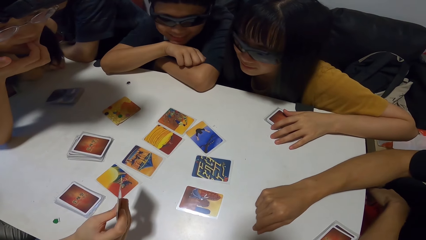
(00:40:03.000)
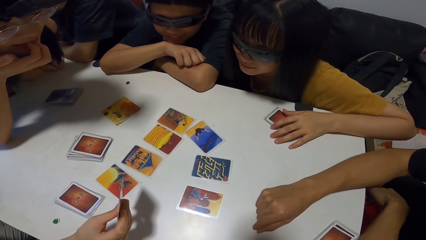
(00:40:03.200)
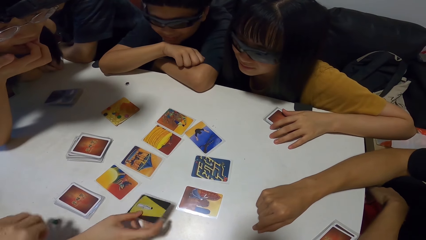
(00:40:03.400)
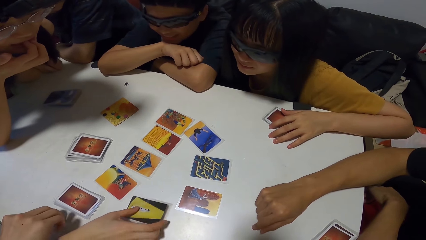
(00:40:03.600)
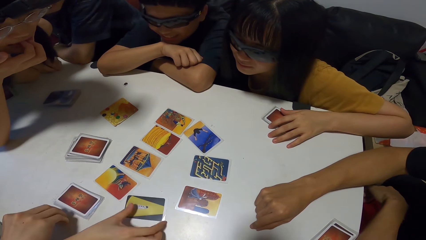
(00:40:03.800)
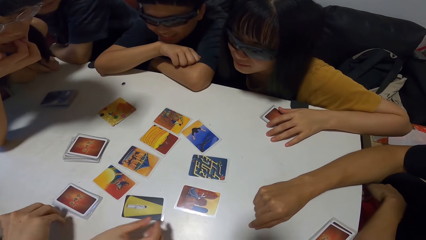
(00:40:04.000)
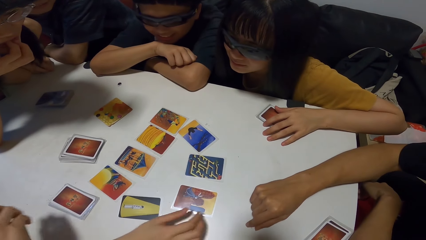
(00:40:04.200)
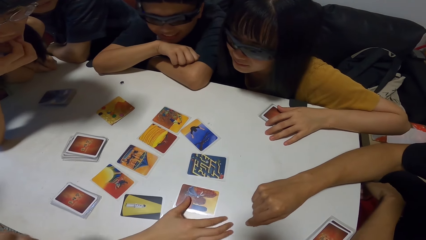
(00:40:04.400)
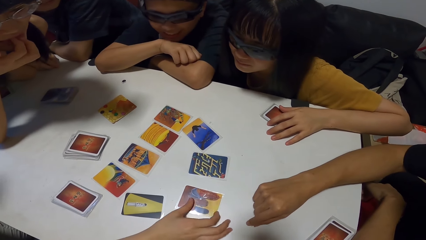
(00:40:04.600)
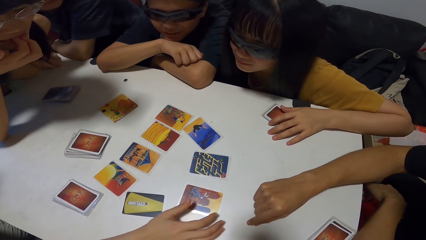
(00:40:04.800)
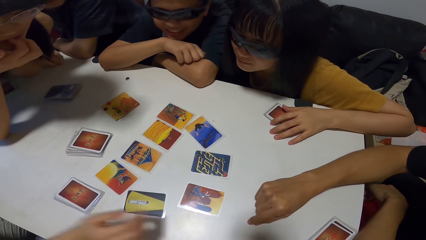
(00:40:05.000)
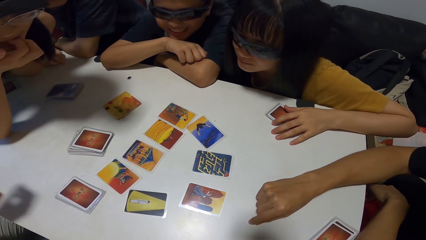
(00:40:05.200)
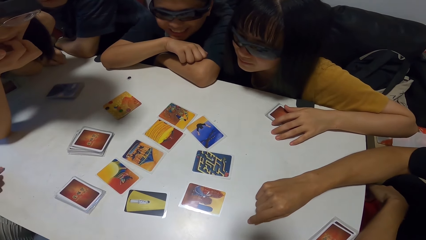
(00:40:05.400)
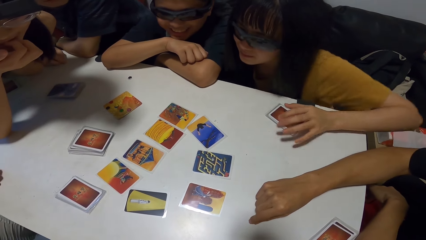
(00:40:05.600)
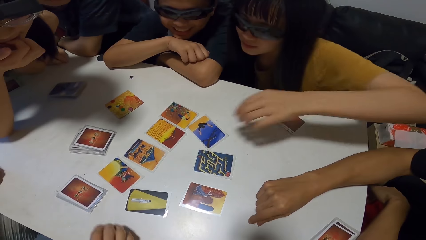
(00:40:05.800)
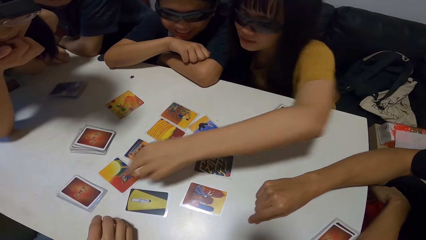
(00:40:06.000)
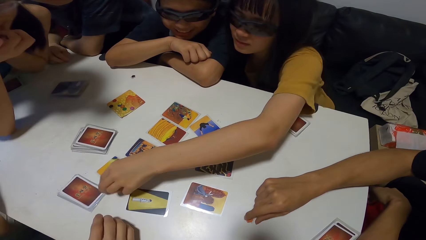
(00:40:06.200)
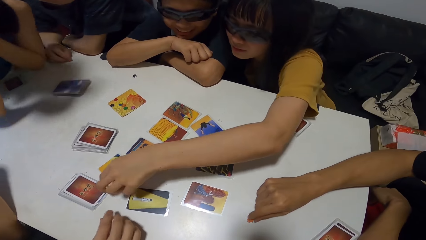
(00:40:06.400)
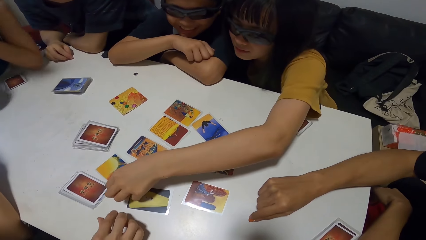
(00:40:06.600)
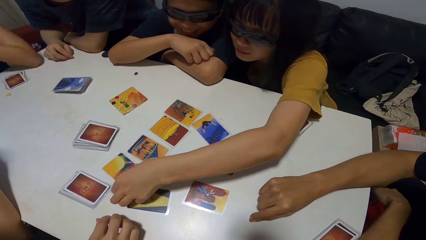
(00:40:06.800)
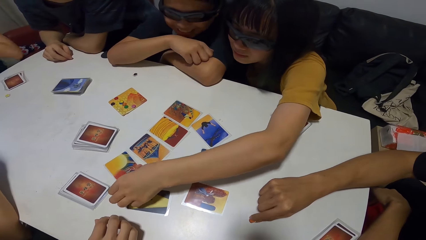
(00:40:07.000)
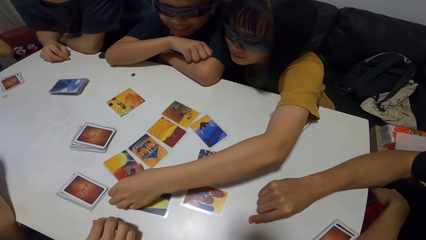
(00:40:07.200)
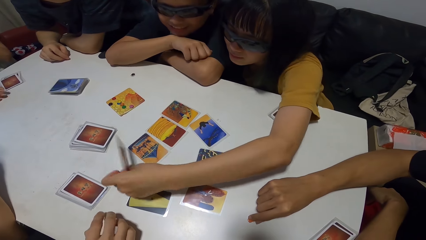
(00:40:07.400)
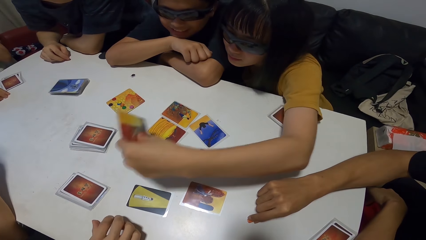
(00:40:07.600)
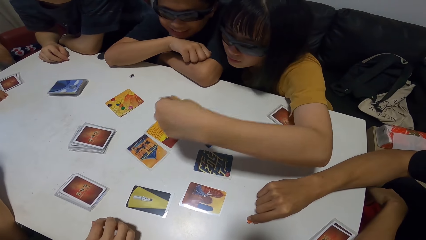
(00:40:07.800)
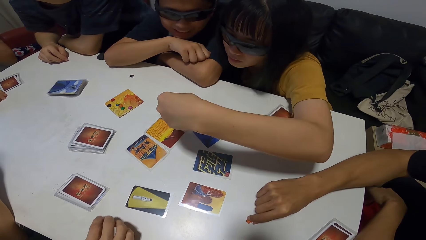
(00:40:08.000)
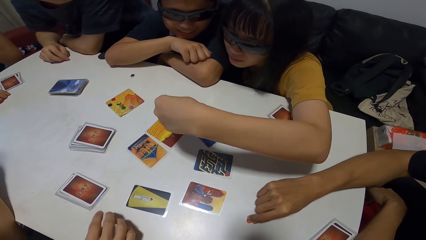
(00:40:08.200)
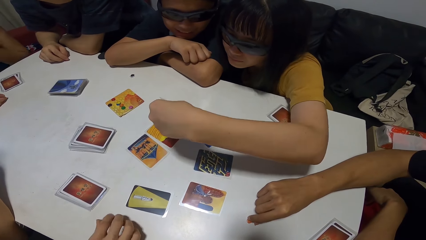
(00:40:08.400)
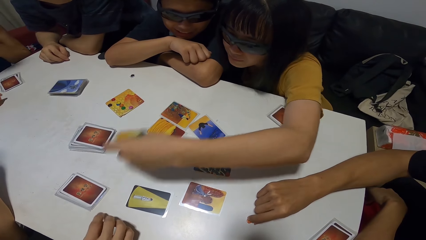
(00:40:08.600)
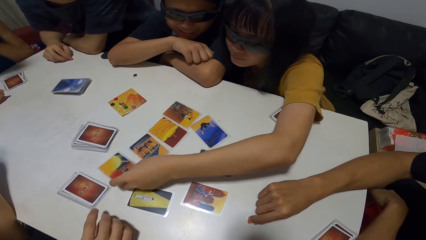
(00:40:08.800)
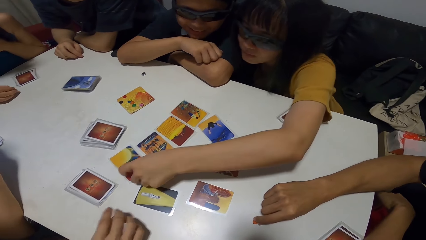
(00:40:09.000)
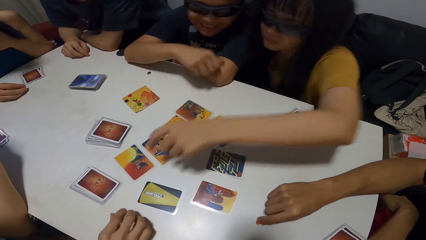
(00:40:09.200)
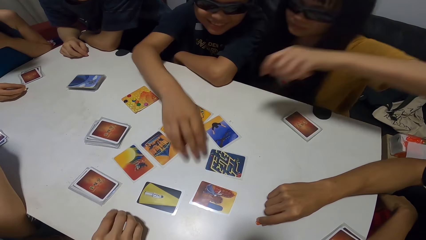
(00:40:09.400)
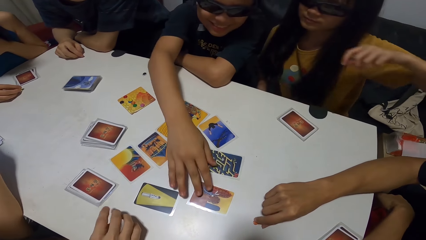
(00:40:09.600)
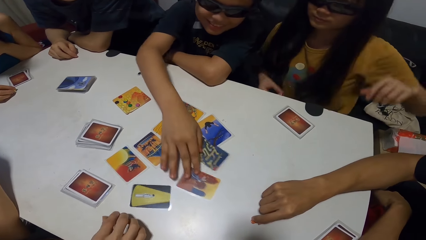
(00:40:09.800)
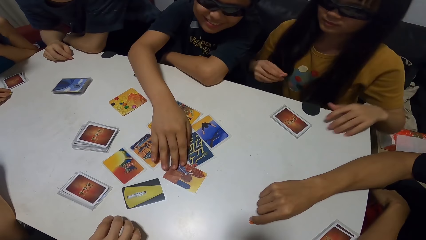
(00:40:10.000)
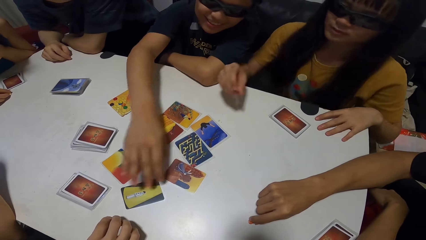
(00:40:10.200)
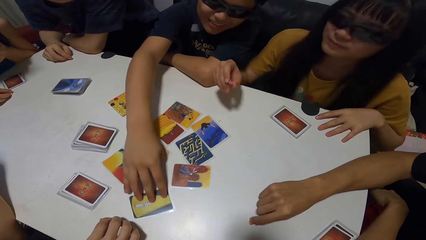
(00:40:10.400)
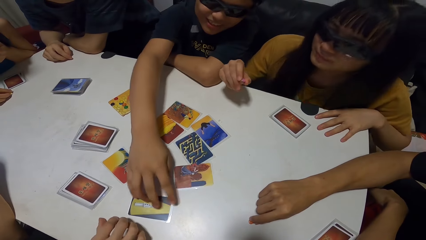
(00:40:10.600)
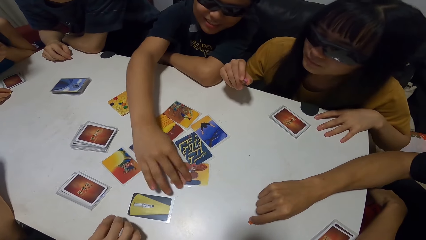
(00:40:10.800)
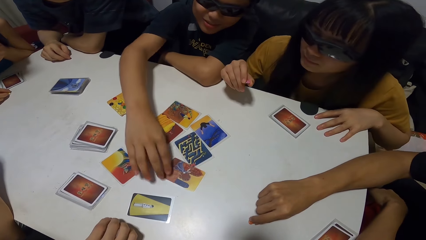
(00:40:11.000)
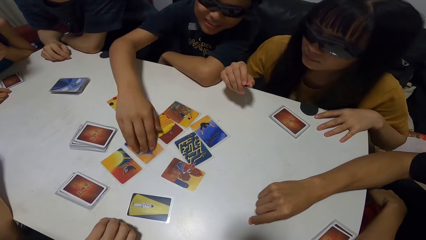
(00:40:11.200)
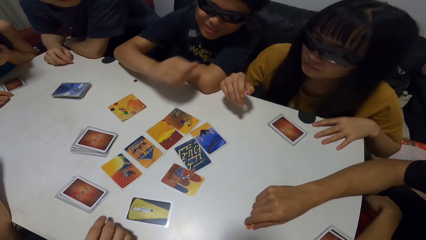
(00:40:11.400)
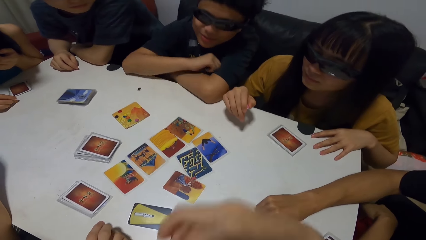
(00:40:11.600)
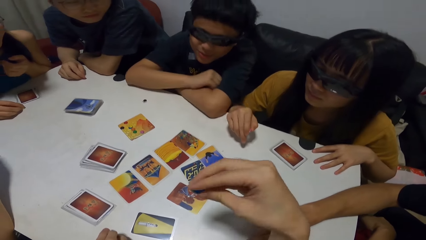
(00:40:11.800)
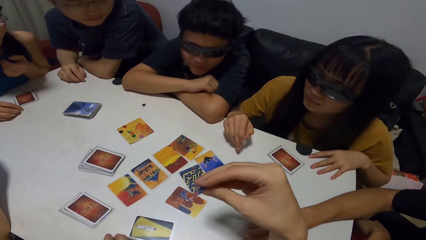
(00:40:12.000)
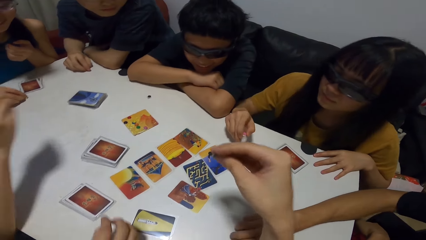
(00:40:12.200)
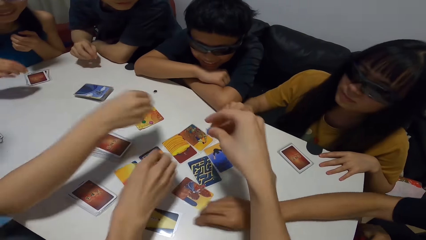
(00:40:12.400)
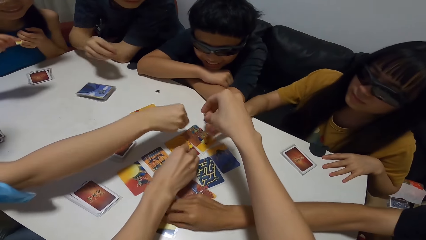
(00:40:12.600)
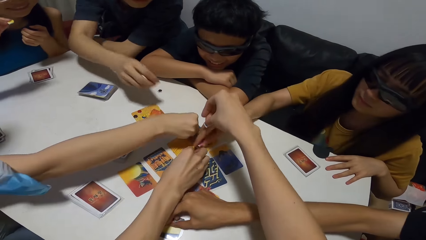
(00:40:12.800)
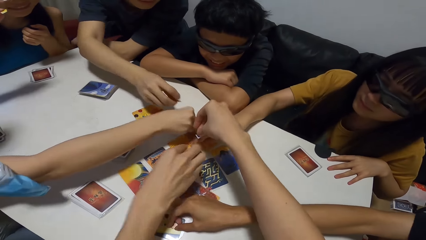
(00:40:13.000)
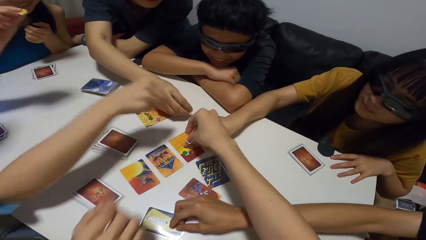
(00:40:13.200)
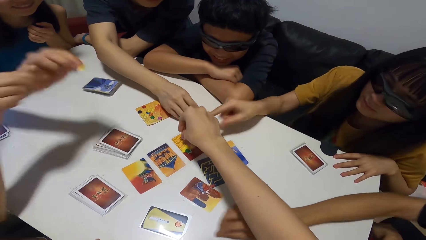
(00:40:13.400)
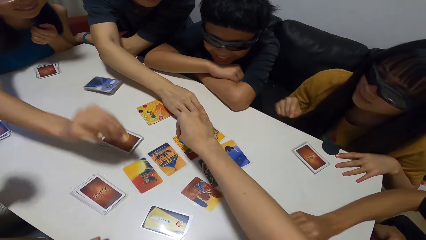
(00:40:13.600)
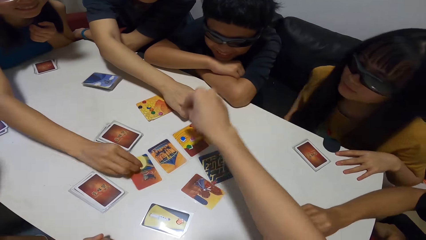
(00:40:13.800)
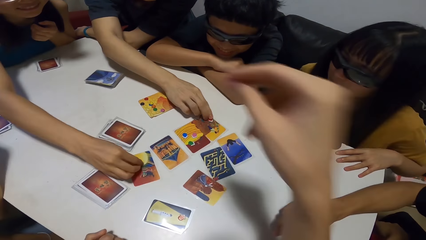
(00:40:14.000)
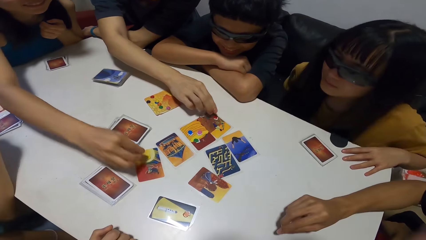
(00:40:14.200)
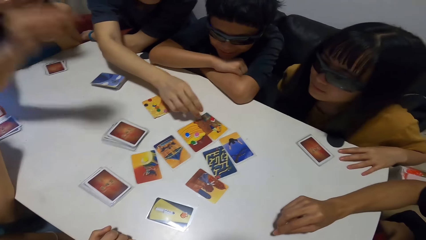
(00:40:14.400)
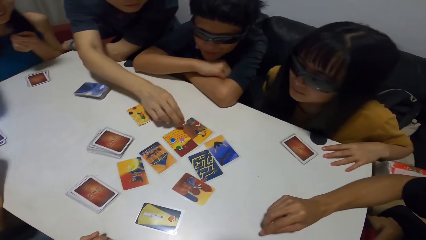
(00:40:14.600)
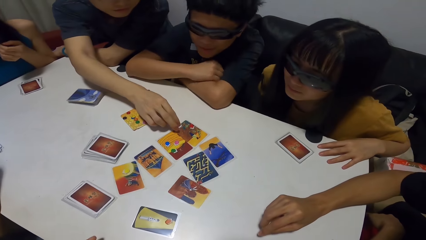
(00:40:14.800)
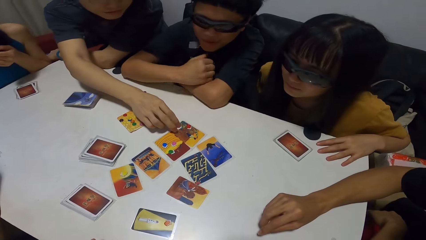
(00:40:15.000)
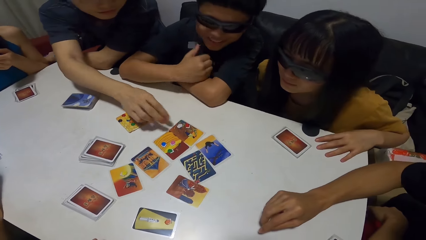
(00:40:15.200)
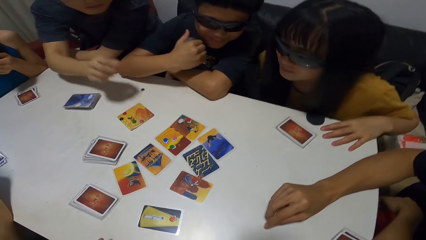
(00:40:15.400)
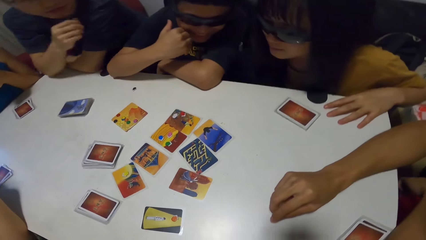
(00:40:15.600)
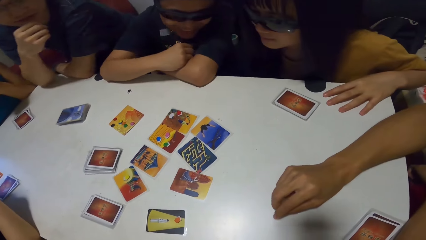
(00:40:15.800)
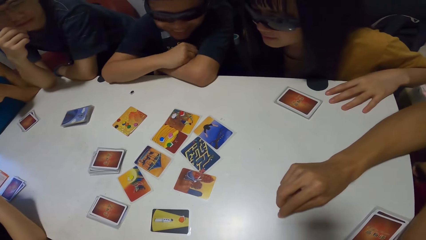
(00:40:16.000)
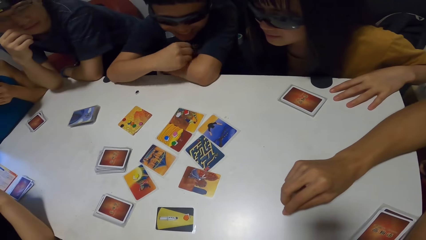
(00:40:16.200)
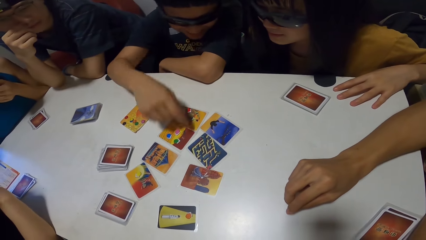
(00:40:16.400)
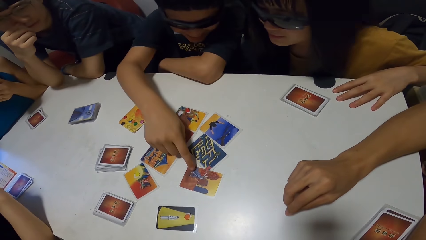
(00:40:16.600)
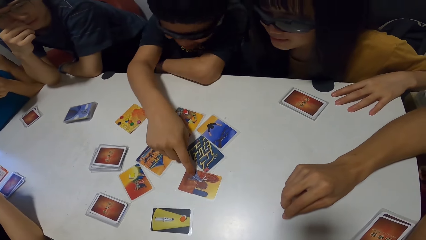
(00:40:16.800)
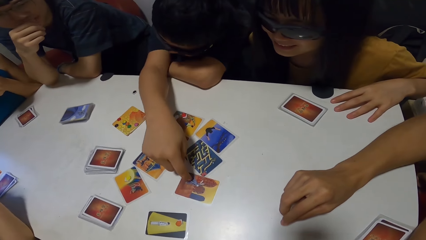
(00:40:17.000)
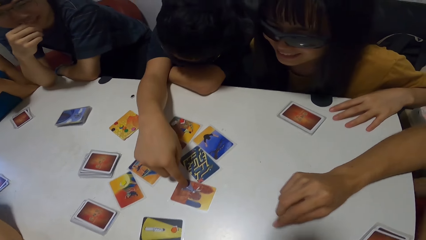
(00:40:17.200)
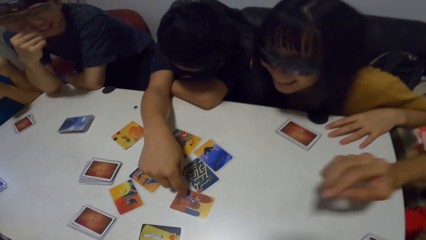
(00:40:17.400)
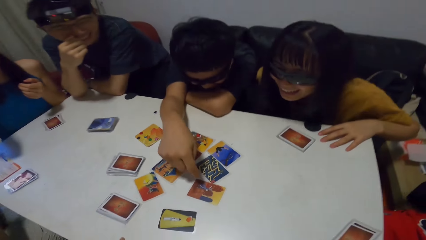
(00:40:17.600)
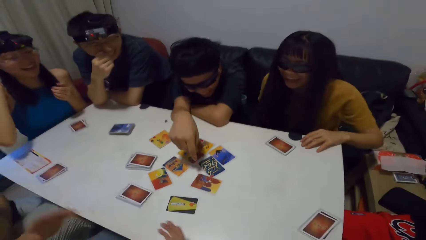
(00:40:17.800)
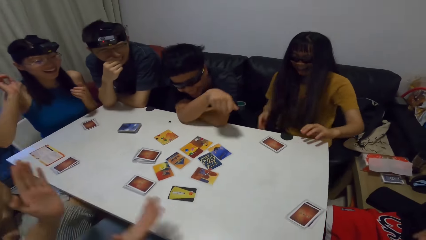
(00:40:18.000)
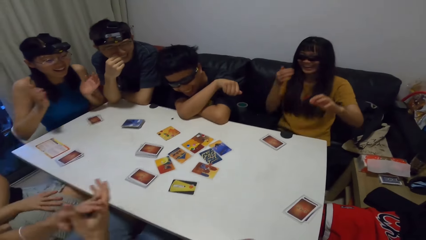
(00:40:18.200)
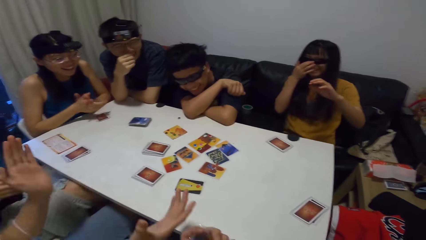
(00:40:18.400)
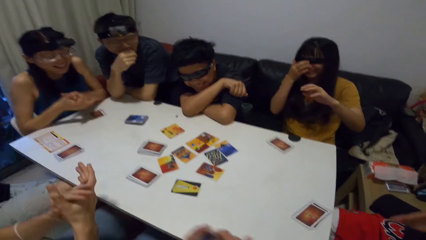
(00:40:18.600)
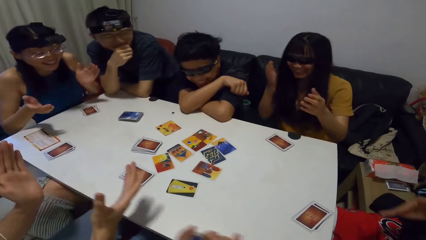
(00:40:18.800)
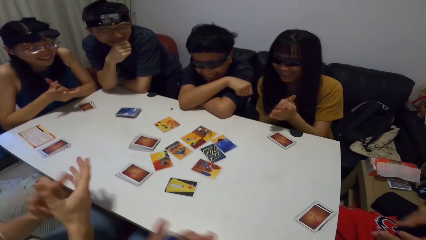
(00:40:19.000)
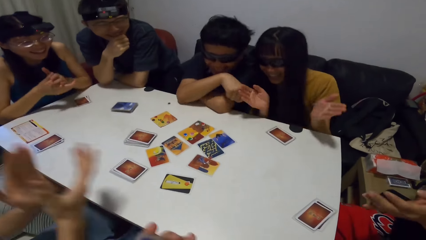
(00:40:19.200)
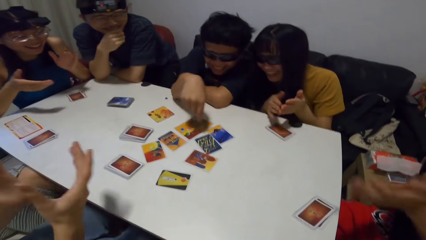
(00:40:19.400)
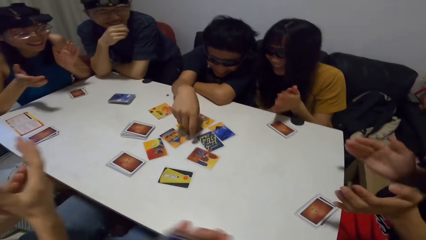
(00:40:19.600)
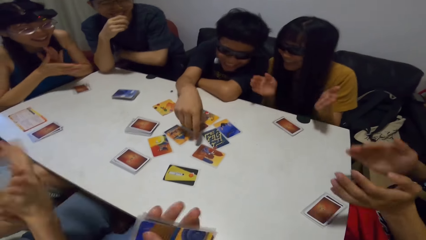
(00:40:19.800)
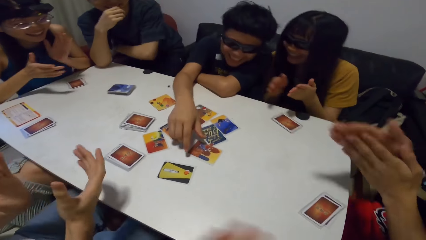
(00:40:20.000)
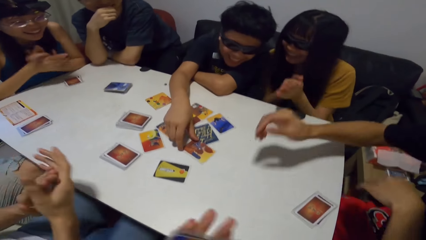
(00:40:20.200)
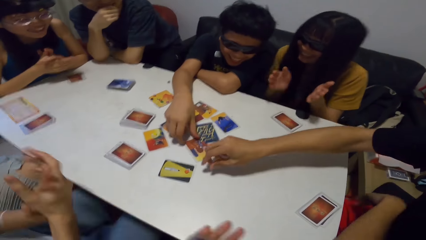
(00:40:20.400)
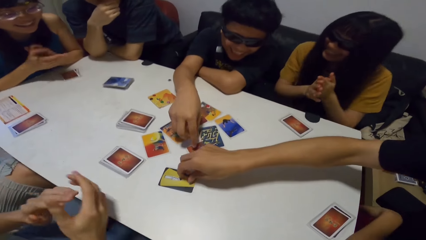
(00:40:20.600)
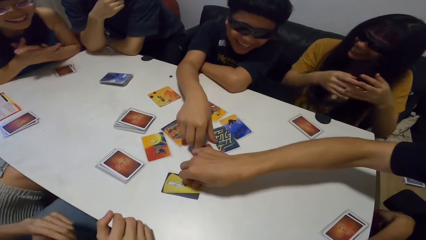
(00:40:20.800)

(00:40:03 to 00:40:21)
A lady drops the card on the table. A man holds the green paper on the table. Another lady picks the card from the table and looks at the card. The second lady drops the card on the table. Another man arranges the cards on the table. A third man places the orange paper on the card. The first man places the green paper on the card. The first lady places the white paper on the card. The second lady places the pink paper on the card. The camera wearer places the blue paper on the card. A fourth man places the red paper on the card. A third lady places the yellow paper on the card. A woman places a card on the table. A fifth man places a card on the table. The fourth man places his right hand on his chin. The second man points towards the card on the table. The first man claps his hands. The camera wearer claps his hands. The third man claps his hands. The third lady claps her hands. The second lady claps her hands. The second man moves the card on the table.
